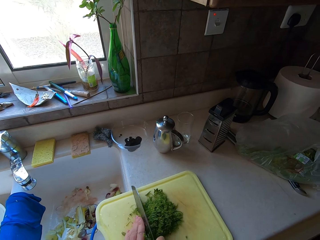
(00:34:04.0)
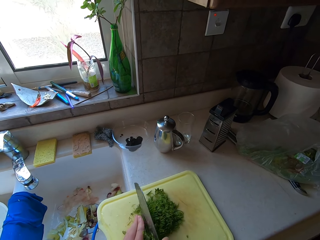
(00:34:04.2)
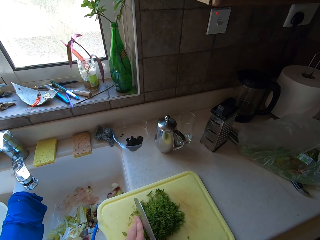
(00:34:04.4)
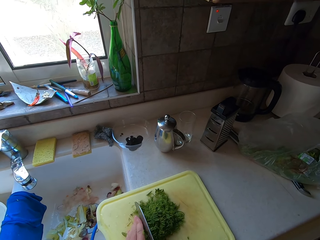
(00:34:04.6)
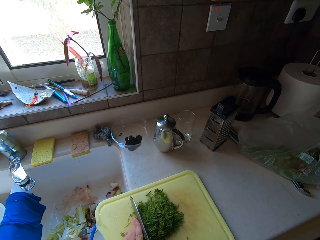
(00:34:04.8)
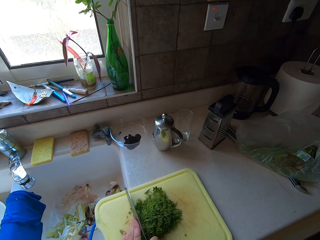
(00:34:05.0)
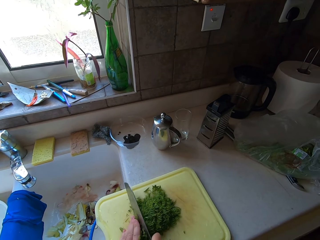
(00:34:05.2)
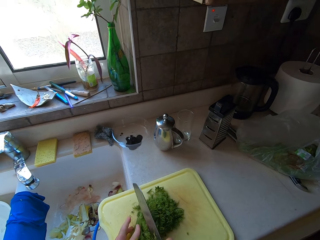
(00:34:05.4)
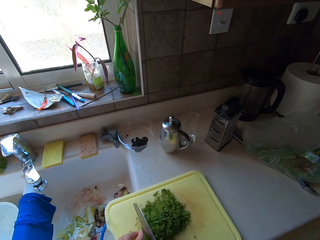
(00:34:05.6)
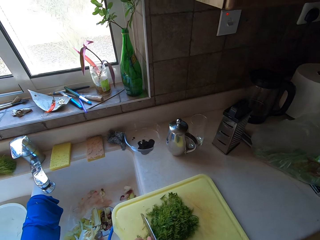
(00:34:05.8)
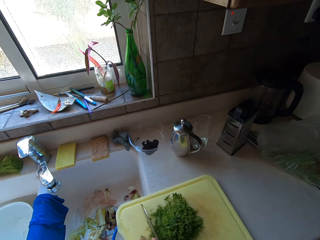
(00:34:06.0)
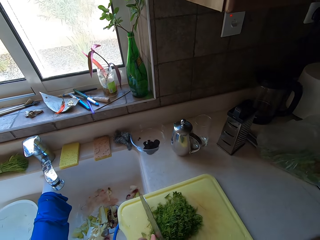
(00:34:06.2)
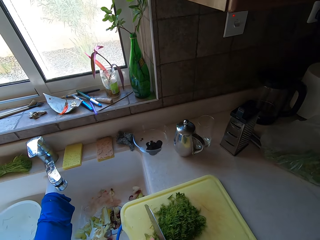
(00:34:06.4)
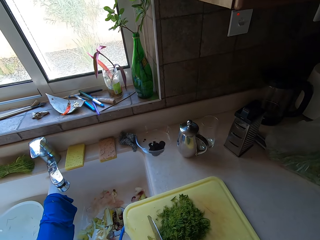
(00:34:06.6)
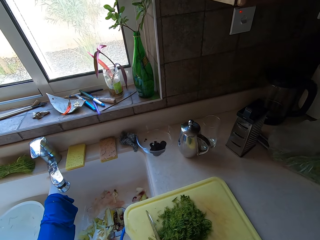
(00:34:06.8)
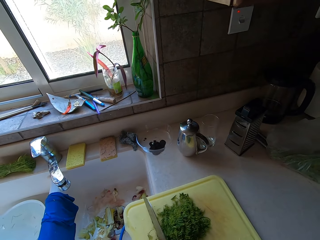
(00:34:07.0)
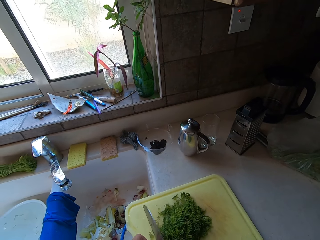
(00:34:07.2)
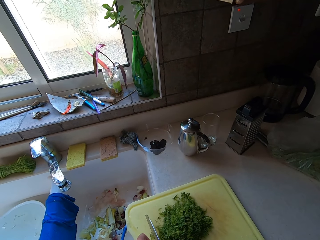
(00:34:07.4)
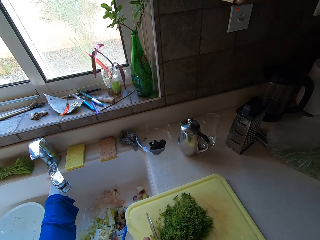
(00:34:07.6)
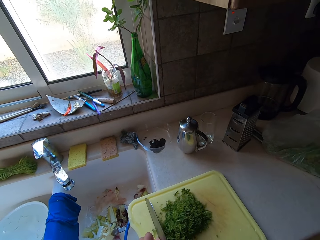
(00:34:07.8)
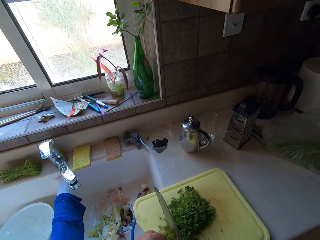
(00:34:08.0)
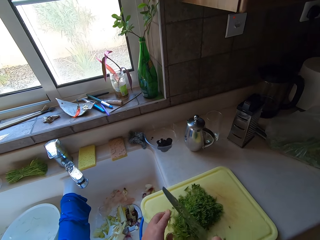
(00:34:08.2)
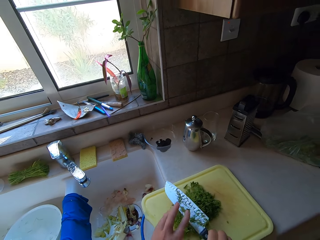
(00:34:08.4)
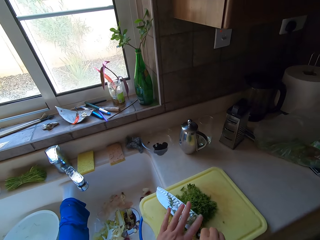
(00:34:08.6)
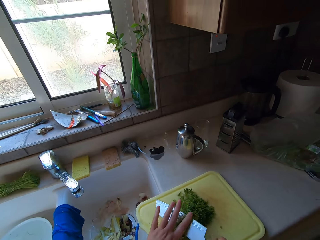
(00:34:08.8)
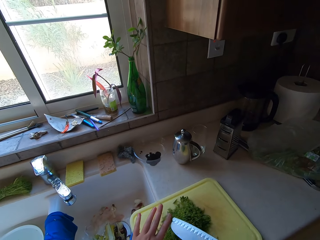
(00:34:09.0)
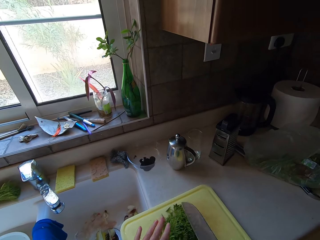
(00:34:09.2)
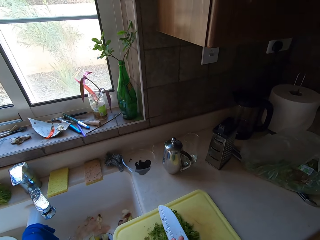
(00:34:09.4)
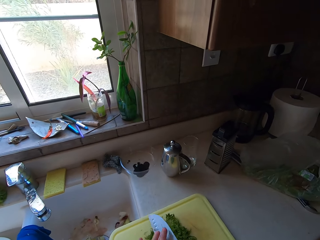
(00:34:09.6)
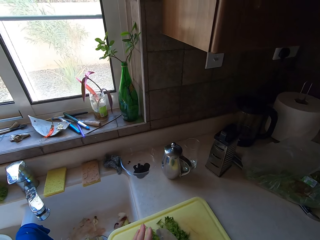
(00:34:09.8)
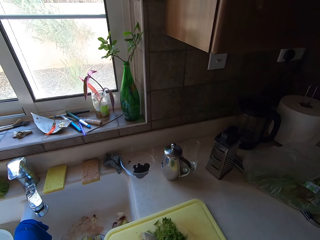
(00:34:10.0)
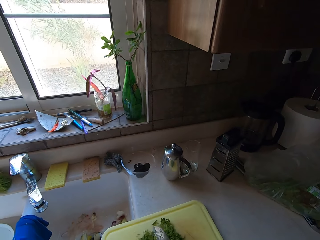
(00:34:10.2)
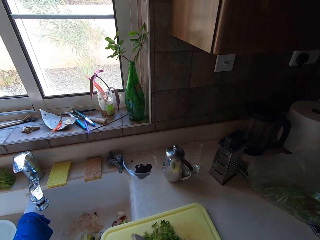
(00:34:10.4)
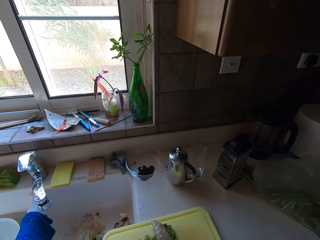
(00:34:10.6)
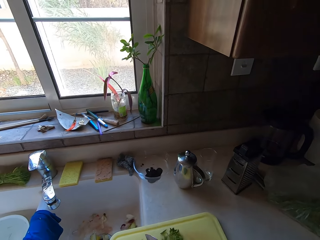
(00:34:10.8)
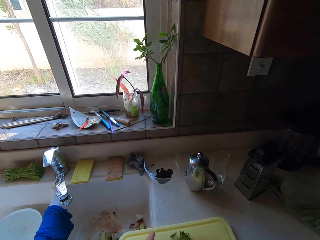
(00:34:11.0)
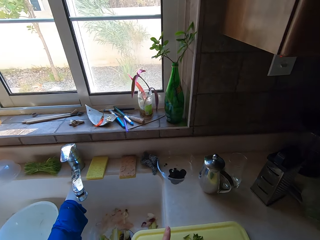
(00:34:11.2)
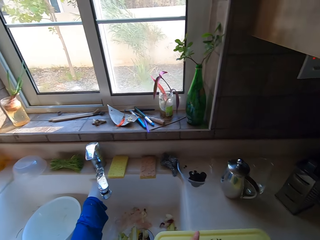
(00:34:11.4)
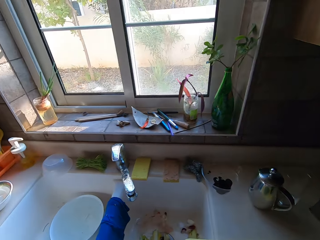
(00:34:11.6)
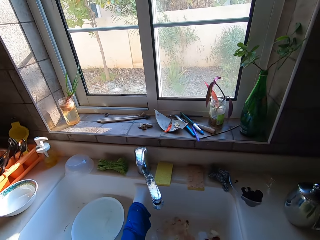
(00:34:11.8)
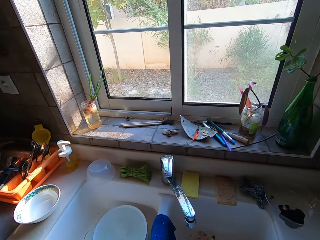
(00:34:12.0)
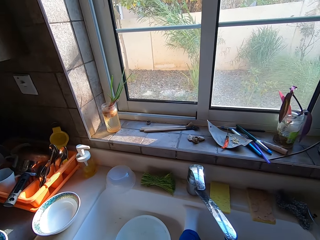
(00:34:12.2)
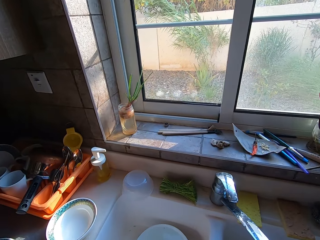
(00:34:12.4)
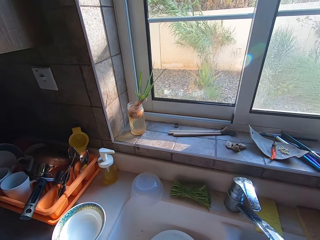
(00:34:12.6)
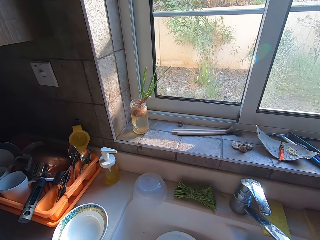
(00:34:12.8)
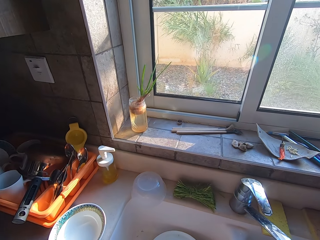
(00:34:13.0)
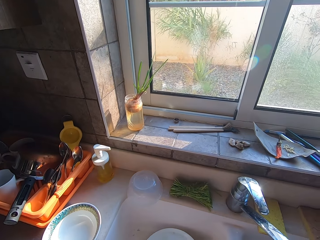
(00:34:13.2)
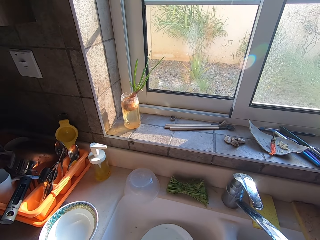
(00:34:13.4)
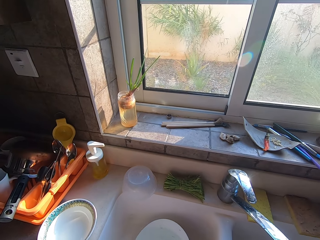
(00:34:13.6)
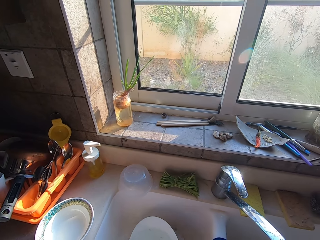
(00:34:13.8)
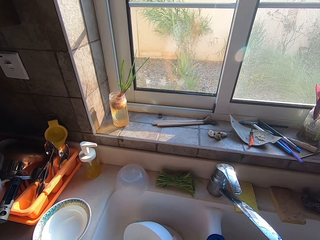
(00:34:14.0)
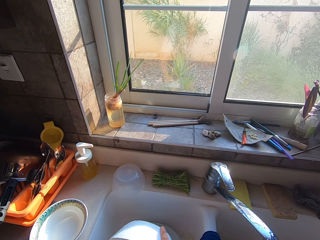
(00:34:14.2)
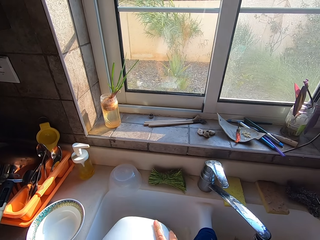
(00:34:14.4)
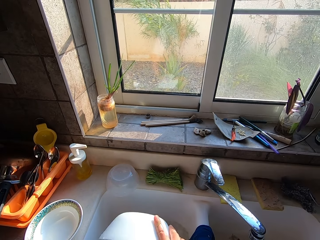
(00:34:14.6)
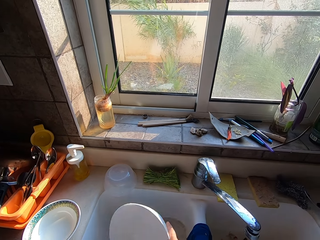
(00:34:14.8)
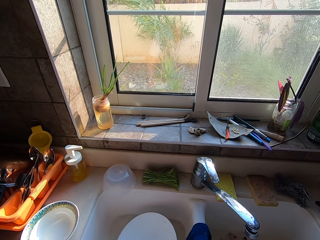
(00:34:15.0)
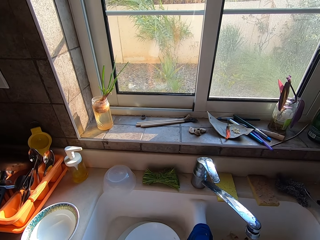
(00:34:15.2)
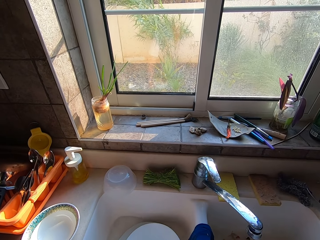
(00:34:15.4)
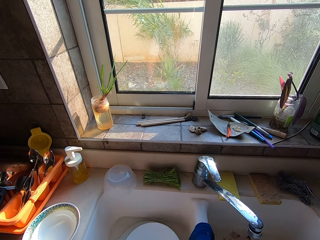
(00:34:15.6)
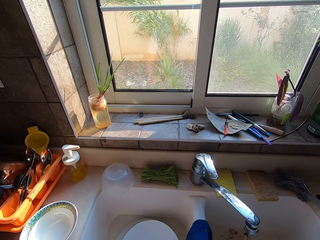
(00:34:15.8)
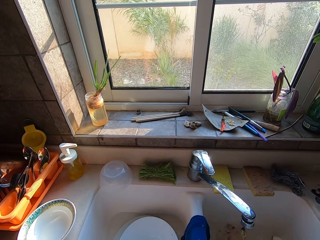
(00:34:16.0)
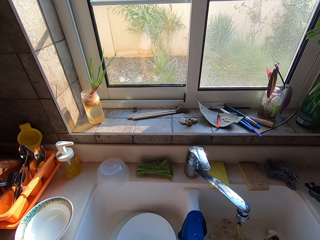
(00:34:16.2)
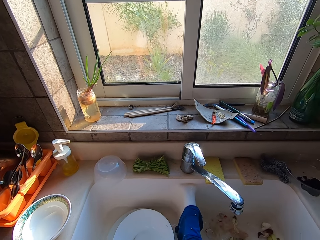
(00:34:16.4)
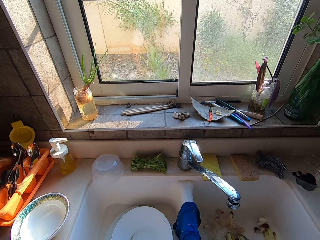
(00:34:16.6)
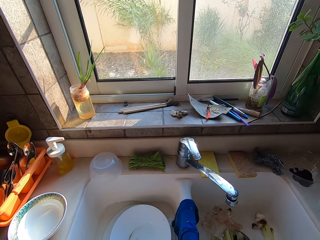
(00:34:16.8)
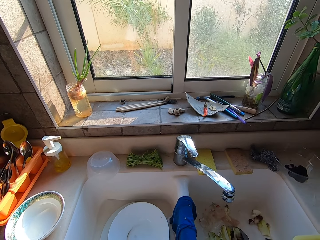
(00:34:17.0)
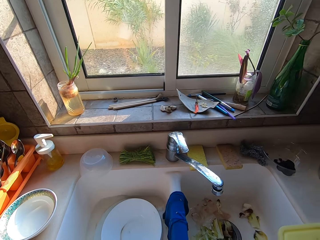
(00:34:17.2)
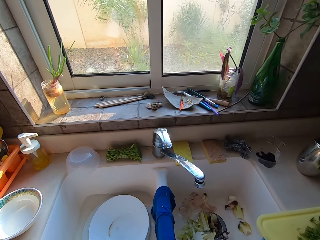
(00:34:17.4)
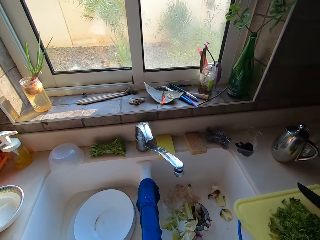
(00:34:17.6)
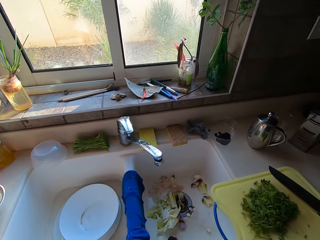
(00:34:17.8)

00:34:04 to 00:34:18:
The camera wearer wipes the knife with a hand. They look around. They pour water in the sink from a bowl.

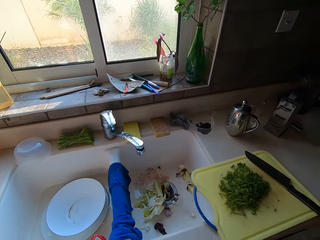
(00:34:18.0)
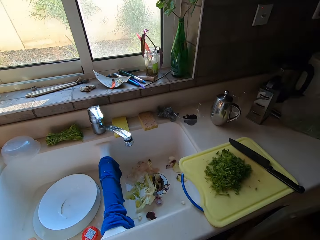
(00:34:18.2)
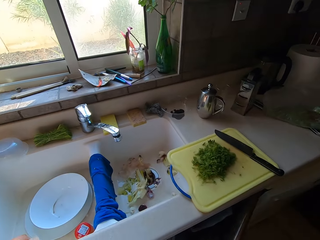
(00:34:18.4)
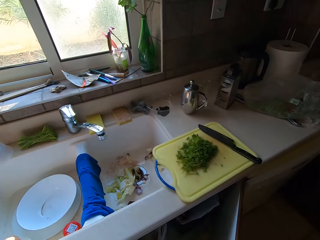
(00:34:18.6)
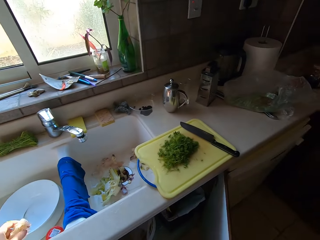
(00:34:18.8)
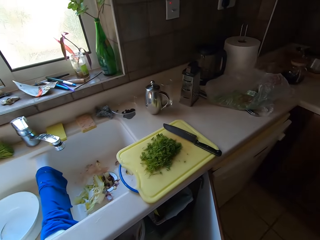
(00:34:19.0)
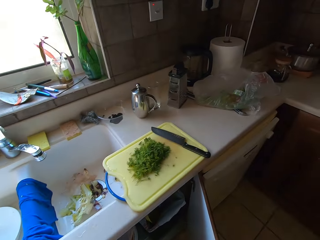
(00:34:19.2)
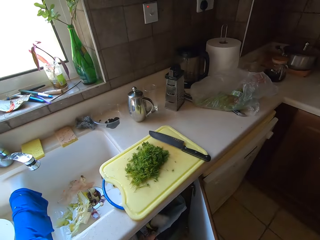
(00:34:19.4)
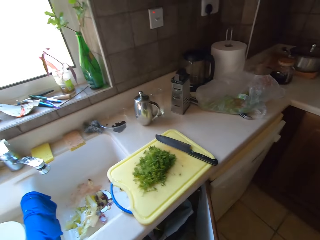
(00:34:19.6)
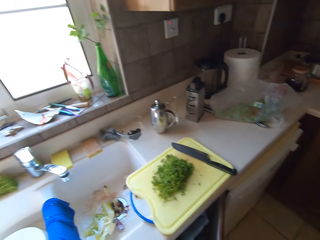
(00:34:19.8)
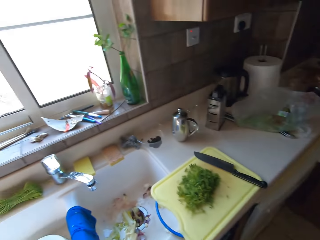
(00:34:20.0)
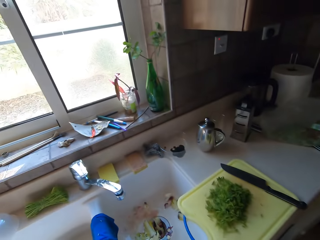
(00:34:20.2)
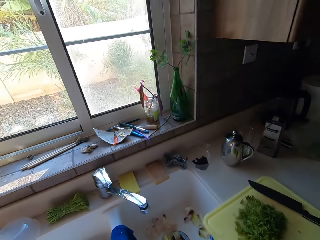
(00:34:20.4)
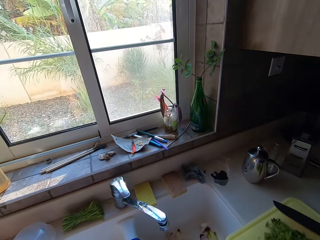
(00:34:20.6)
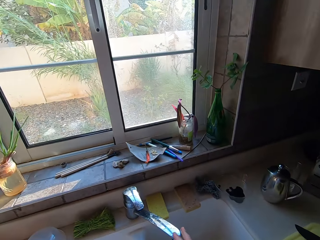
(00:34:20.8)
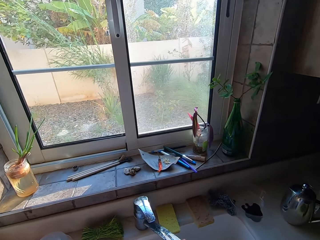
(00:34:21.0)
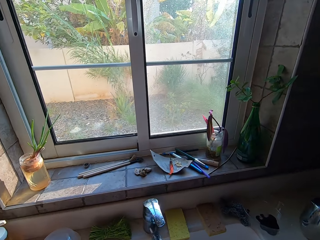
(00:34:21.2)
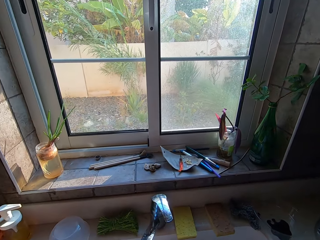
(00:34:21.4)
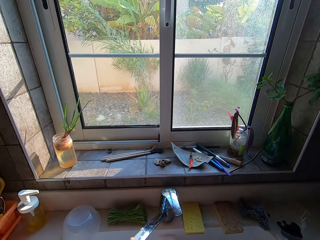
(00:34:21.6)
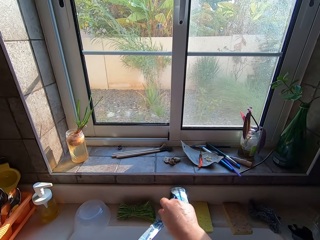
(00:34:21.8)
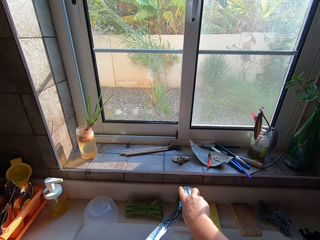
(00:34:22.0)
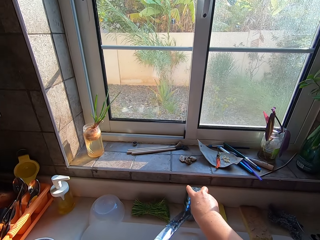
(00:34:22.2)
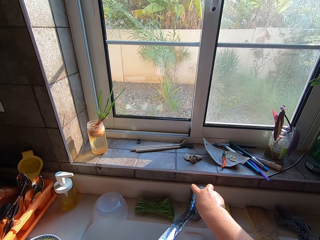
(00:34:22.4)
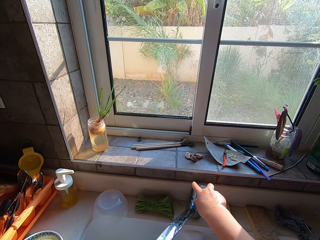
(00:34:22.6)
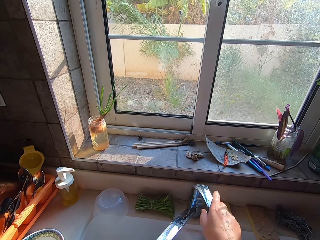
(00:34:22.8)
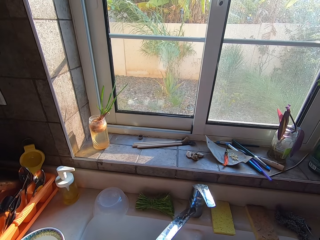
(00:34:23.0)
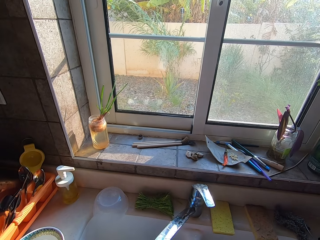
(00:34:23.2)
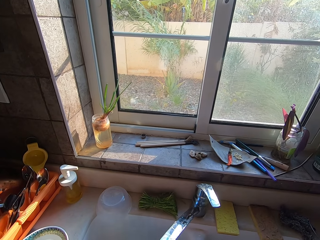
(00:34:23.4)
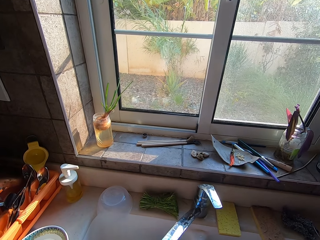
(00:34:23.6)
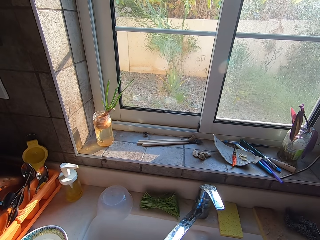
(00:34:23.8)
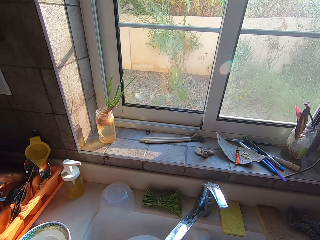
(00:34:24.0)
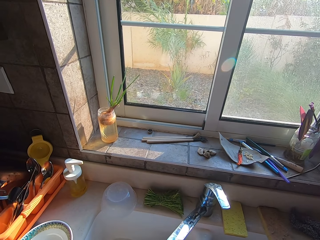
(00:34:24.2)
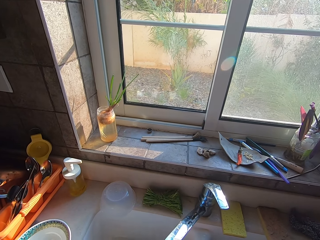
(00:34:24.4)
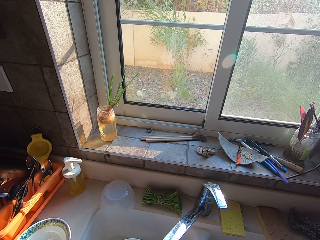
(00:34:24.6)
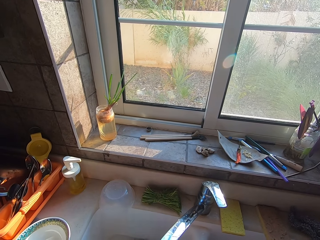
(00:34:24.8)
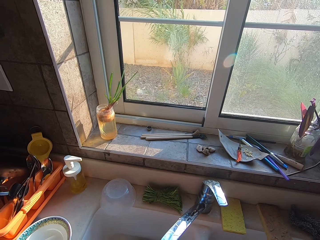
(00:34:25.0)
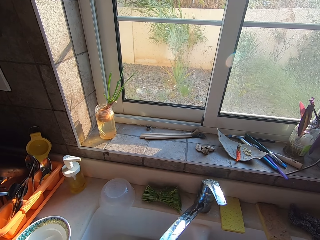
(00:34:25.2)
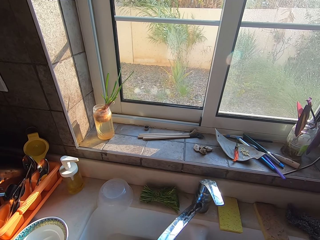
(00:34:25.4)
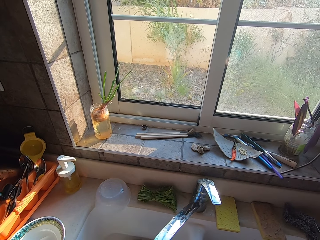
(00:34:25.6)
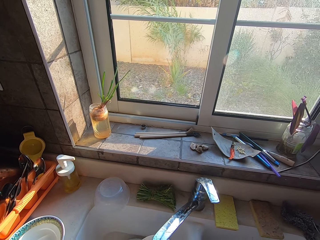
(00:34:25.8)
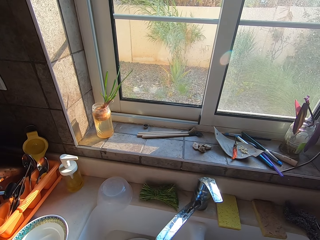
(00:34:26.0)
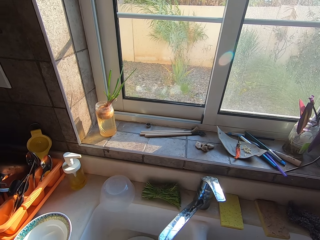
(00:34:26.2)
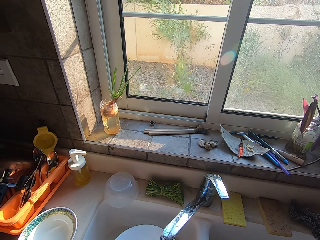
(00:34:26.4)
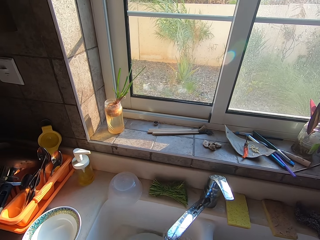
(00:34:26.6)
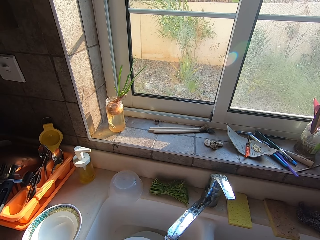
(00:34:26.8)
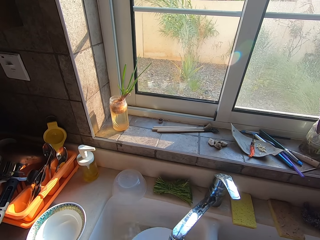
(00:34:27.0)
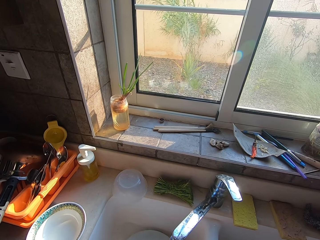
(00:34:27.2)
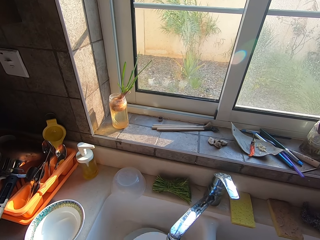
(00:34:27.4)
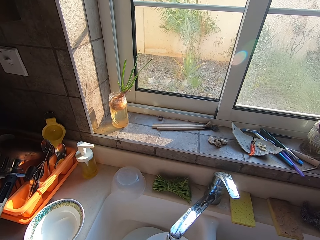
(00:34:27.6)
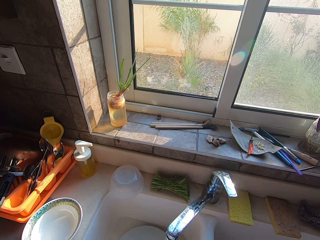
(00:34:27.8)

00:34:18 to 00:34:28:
The camera wearer opens the cupboard, pours the dirt in the dustbin and closes the cupboard. They rotate the sink. They open the sink tap. They rinse the bowl.
